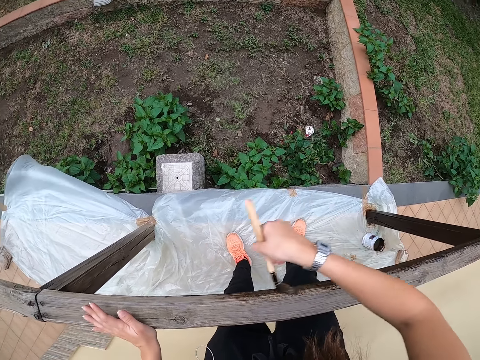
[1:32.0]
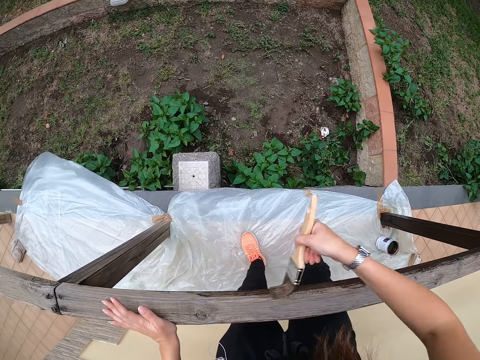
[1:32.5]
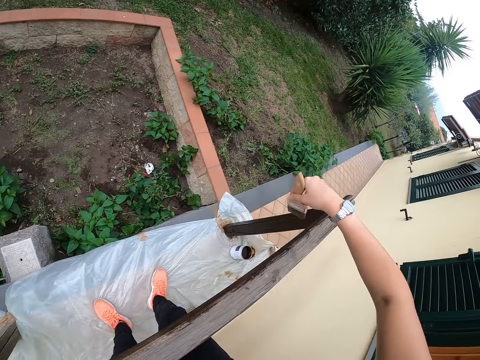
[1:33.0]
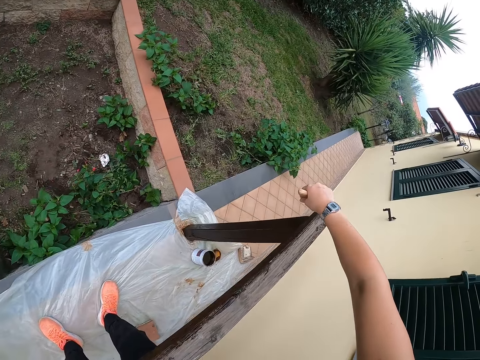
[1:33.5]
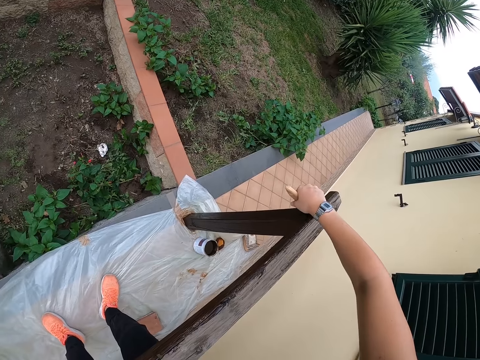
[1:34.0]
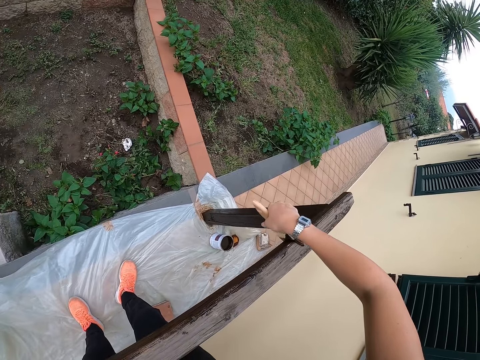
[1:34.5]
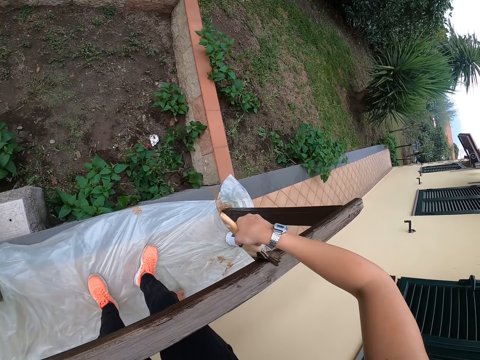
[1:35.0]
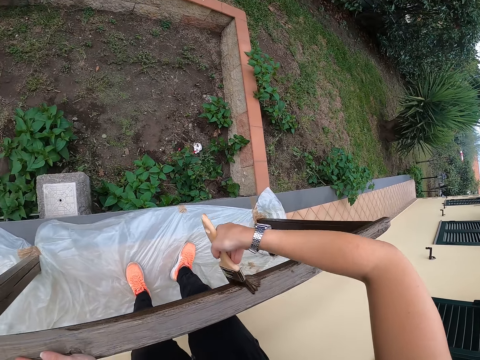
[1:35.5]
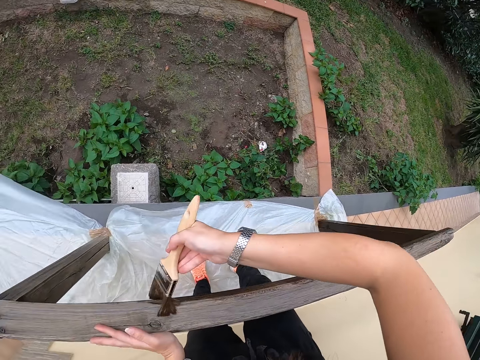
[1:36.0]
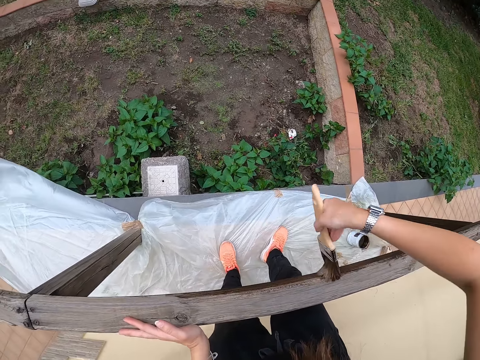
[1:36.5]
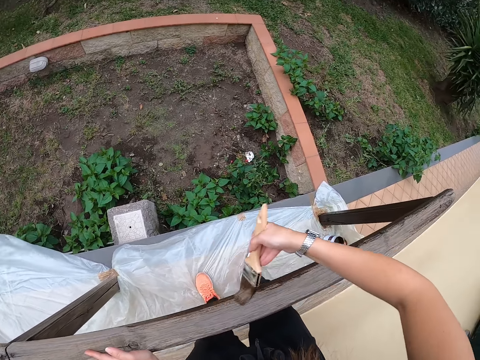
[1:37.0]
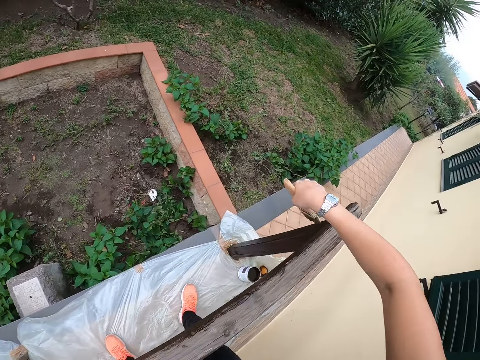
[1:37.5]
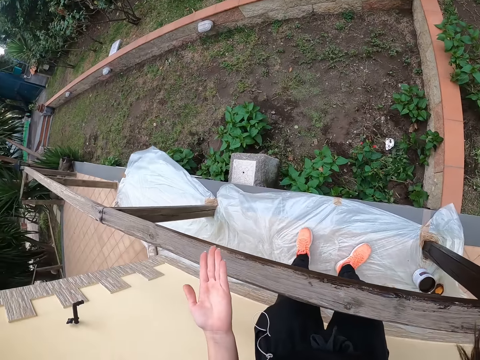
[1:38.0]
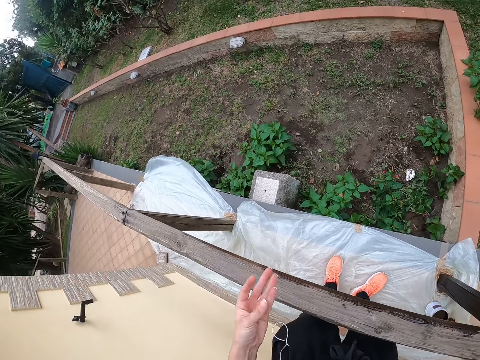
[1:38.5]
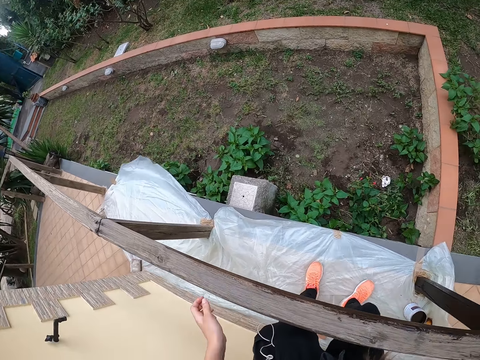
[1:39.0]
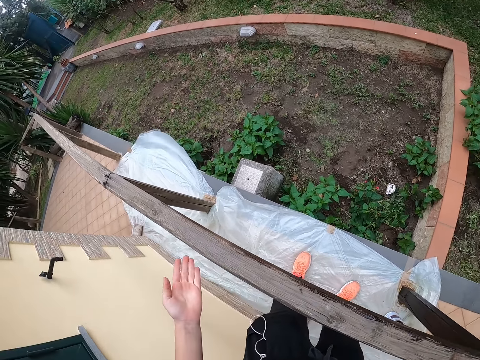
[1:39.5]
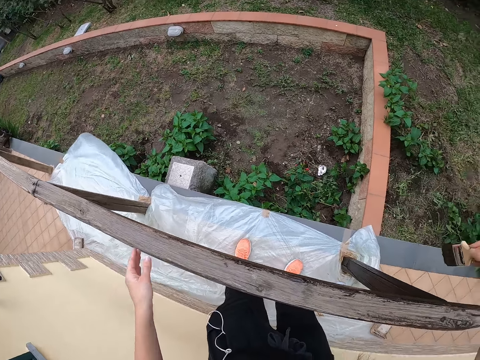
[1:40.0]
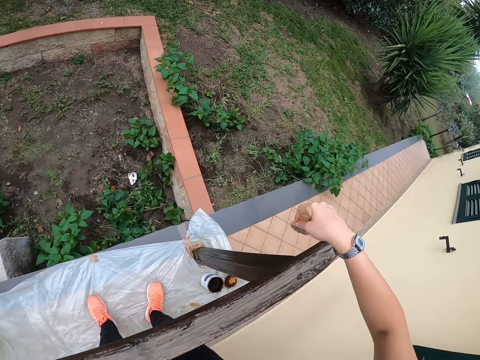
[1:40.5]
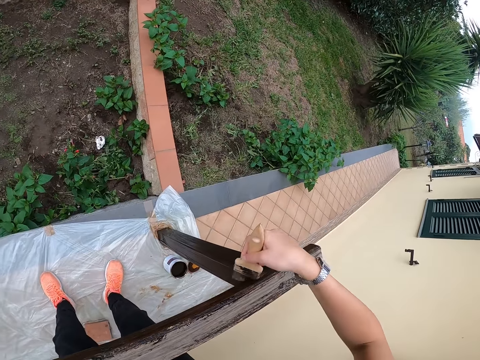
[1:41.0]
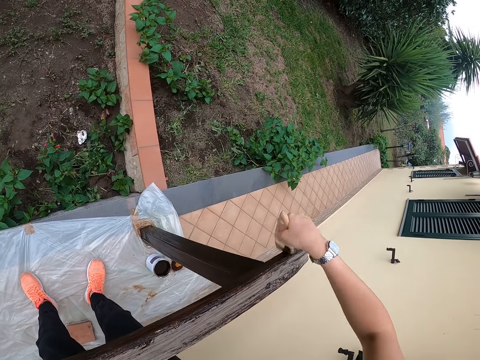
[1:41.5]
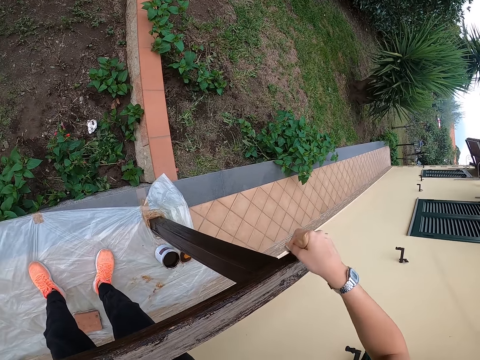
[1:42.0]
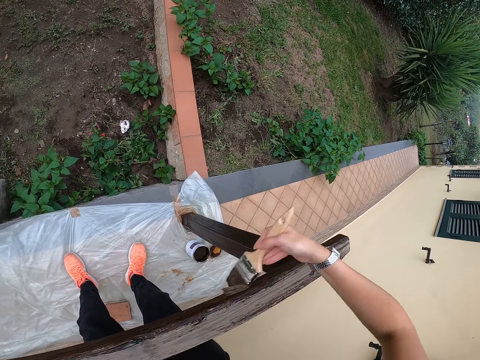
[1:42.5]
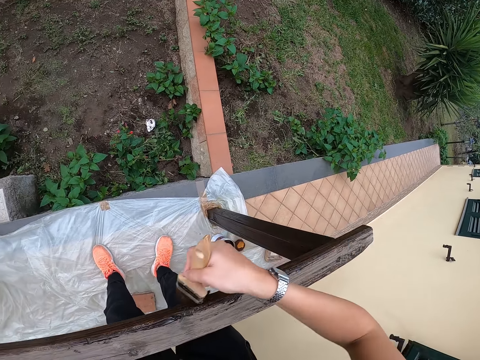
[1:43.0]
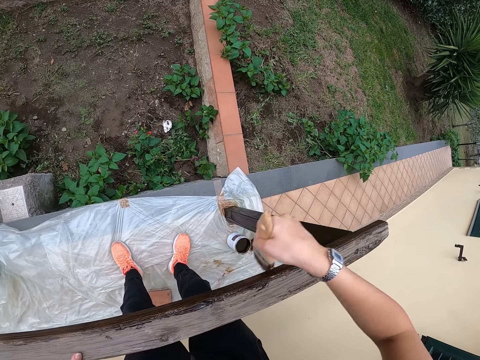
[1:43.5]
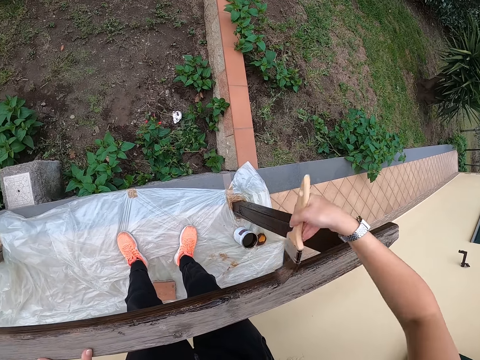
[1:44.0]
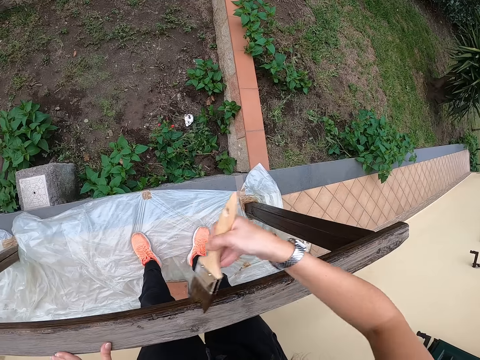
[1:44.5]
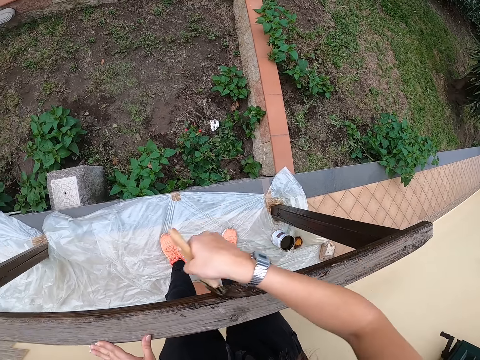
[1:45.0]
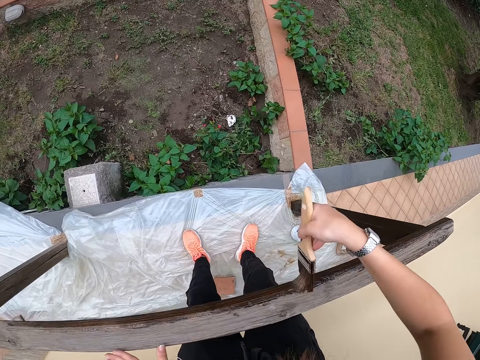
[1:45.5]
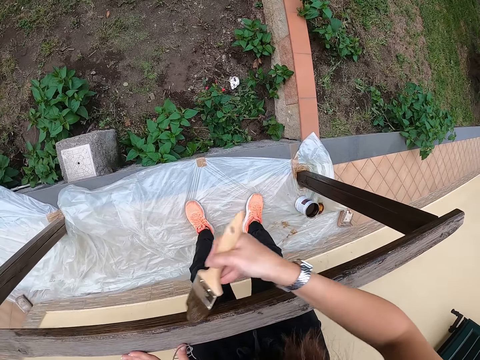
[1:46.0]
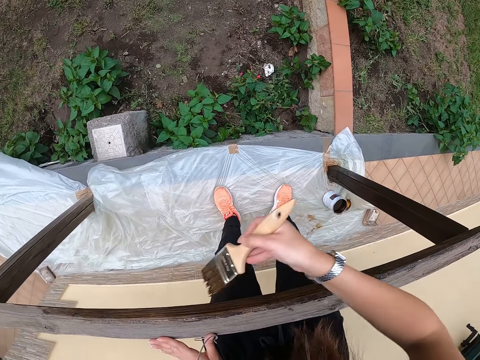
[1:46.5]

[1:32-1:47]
The camera wearer moves his hand on the pole. He removes his hand from the pole. He looks at his left hand. He continues painting the railing or pole.

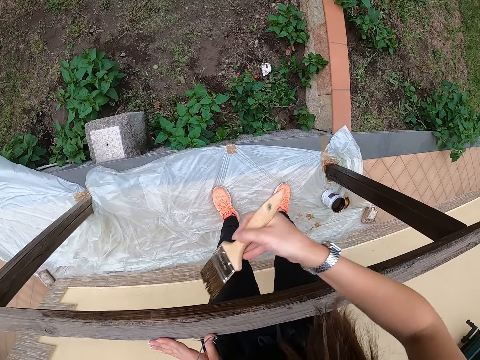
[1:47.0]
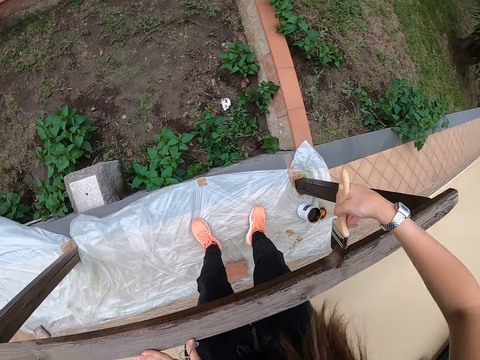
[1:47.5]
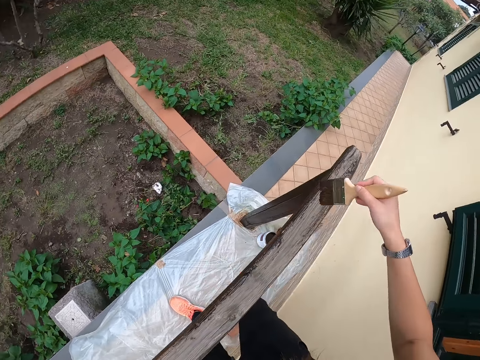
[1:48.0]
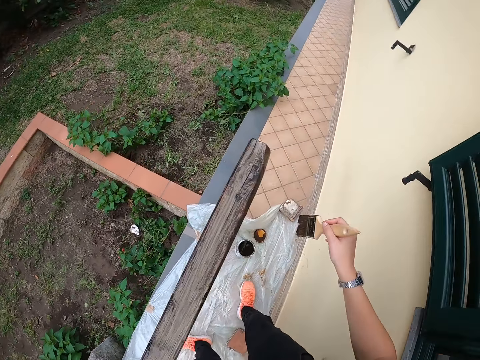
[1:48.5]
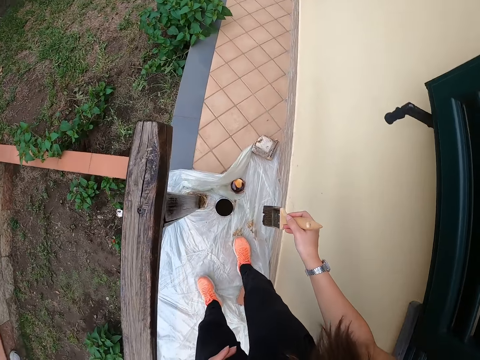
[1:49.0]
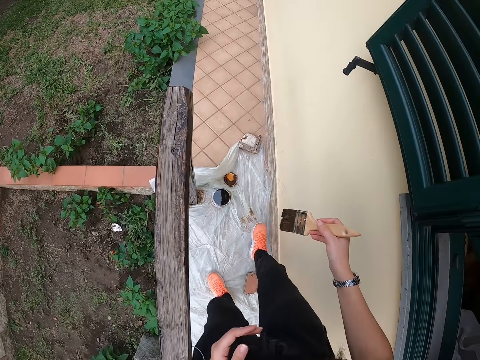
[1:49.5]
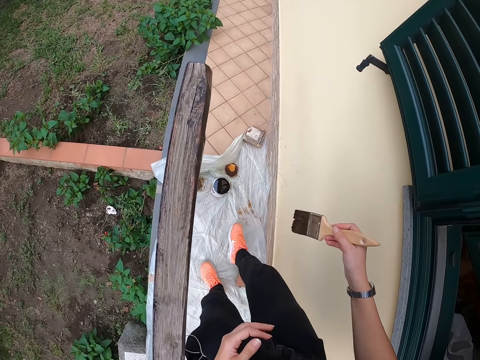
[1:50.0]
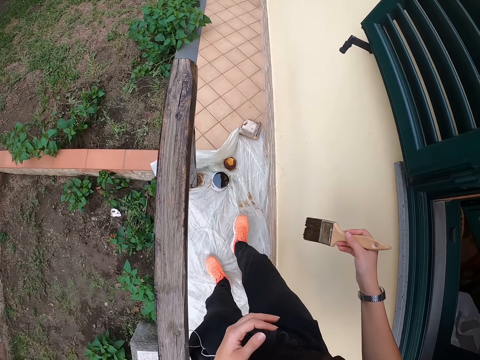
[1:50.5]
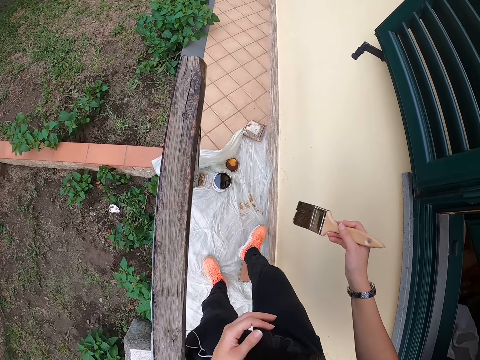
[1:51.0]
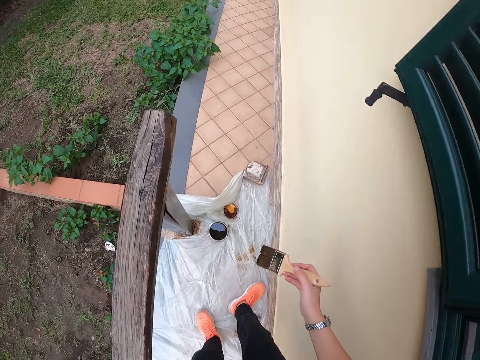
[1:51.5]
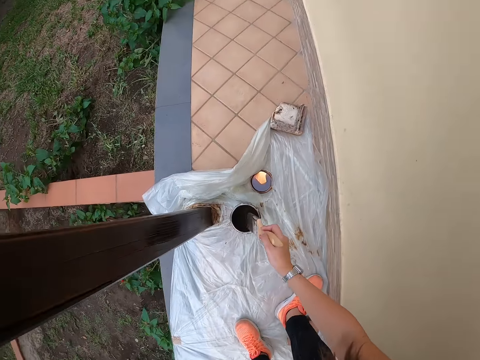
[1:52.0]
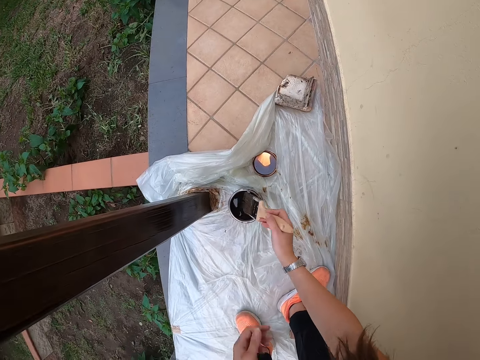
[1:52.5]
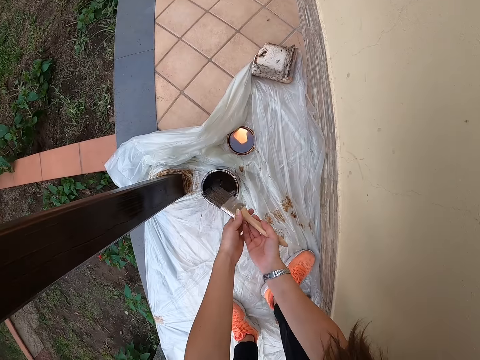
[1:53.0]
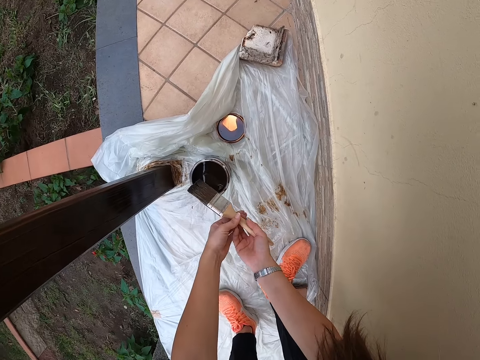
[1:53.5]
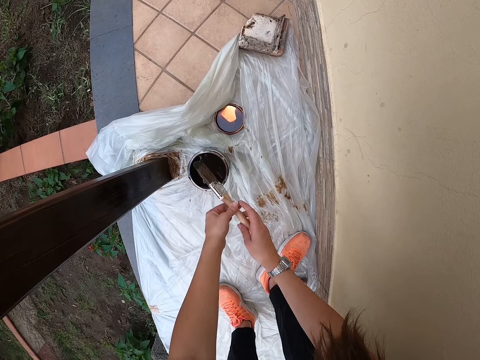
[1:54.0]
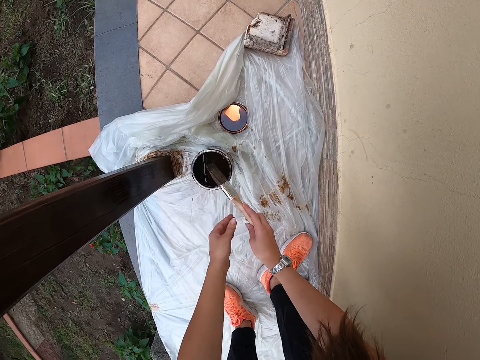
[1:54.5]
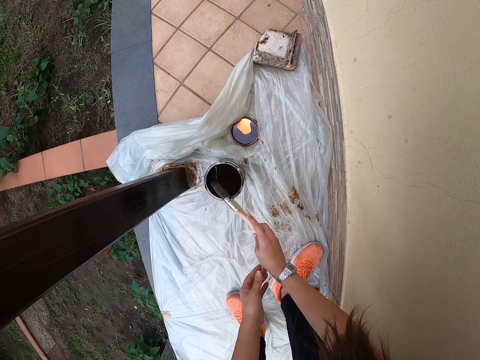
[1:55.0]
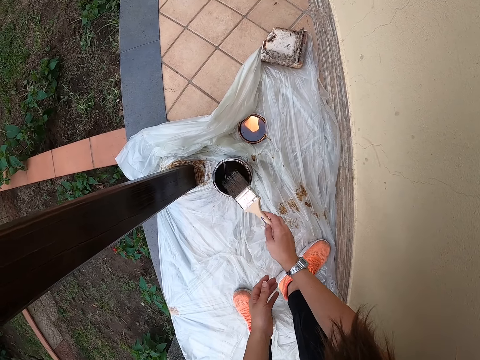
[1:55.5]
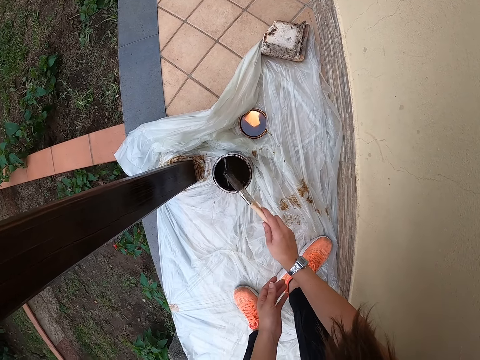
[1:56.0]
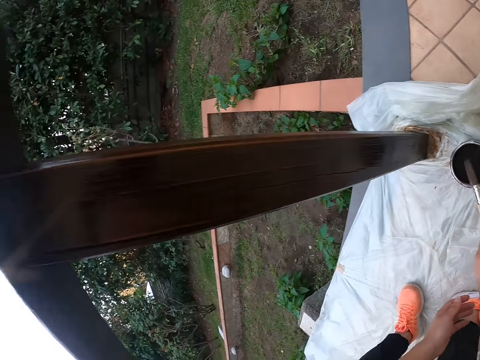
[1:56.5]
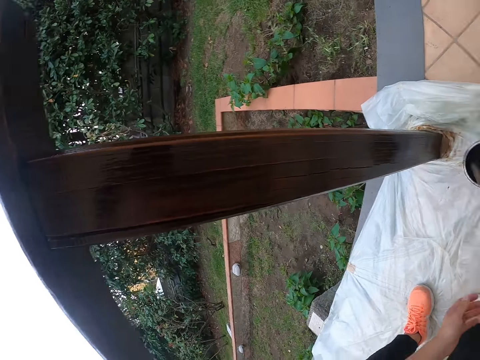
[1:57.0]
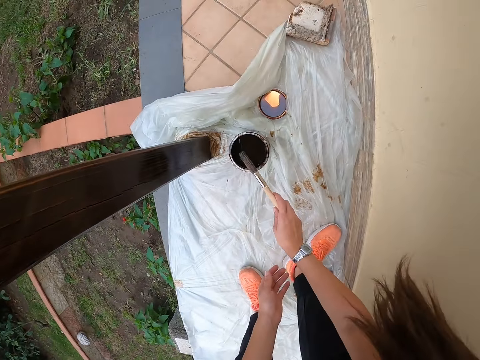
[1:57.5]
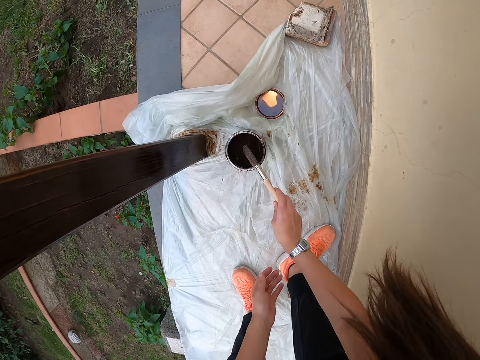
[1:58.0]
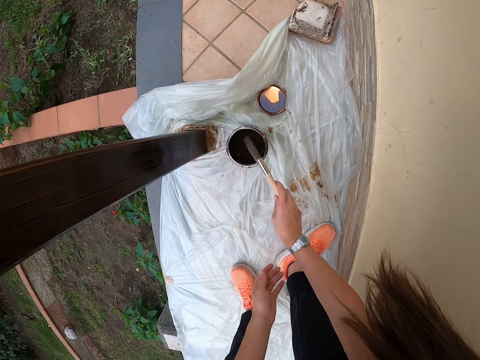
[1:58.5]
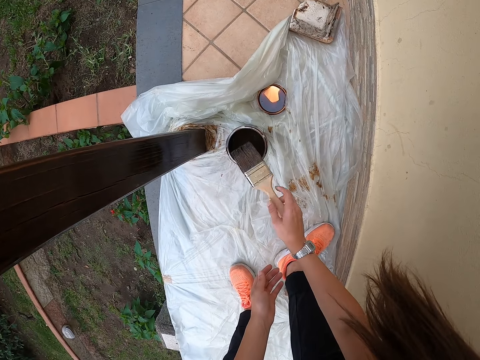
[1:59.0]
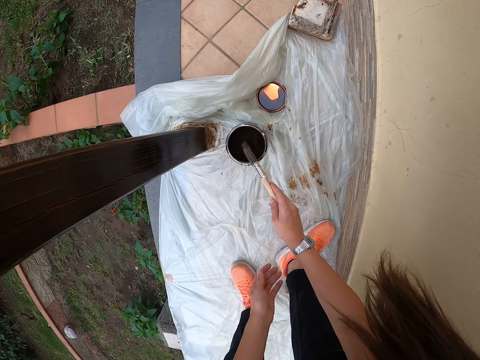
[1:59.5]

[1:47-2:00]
The camera wearer dips the brush into the paint container or paint can. She holds the brush with her two hands. She hits the brush on the paint container with her right hand. She wipes the excess paint on the paint can.
